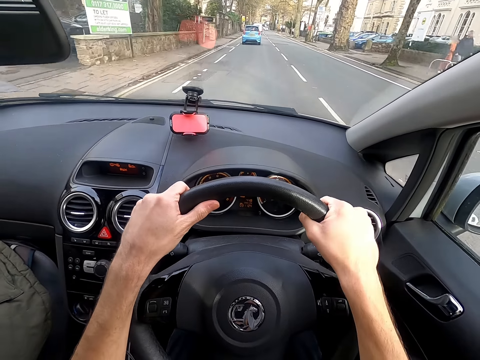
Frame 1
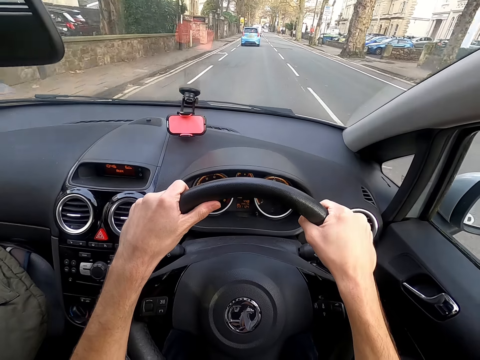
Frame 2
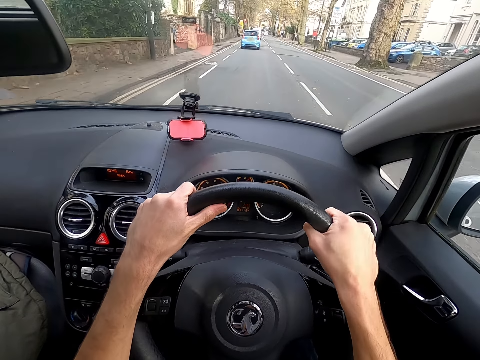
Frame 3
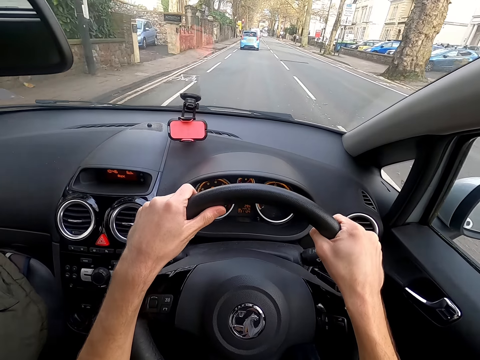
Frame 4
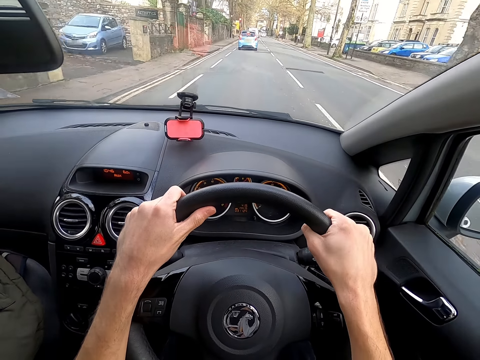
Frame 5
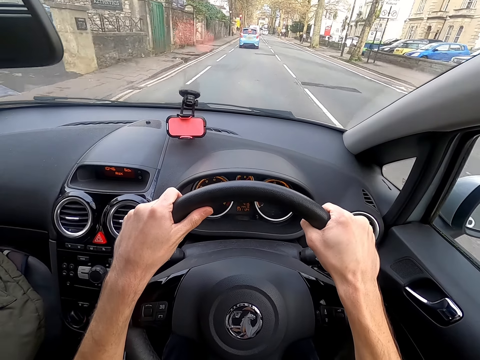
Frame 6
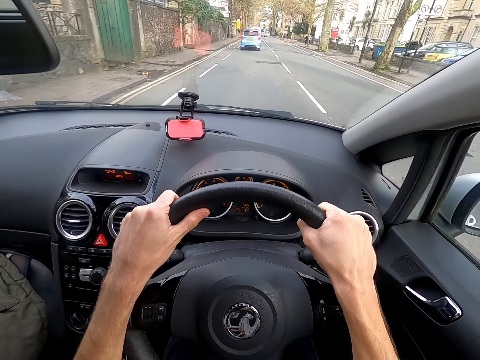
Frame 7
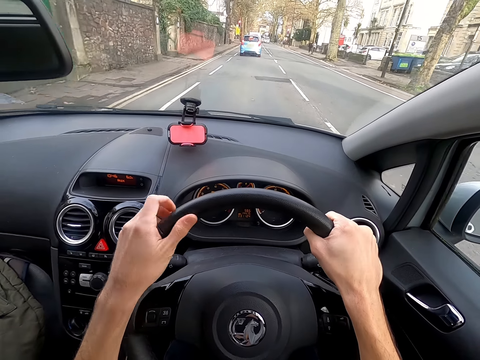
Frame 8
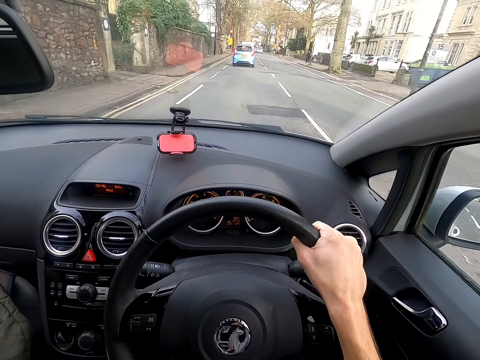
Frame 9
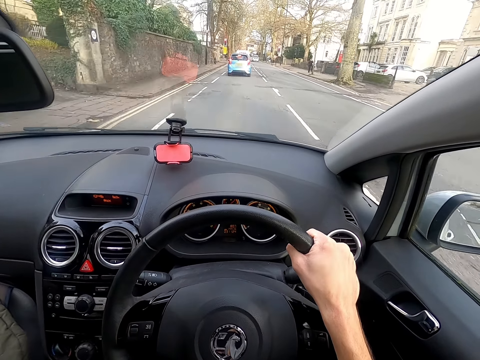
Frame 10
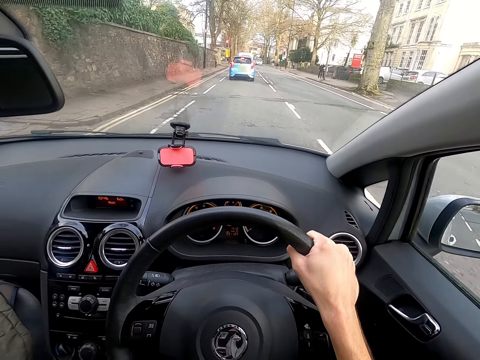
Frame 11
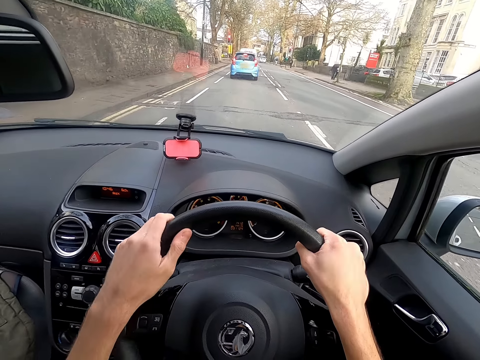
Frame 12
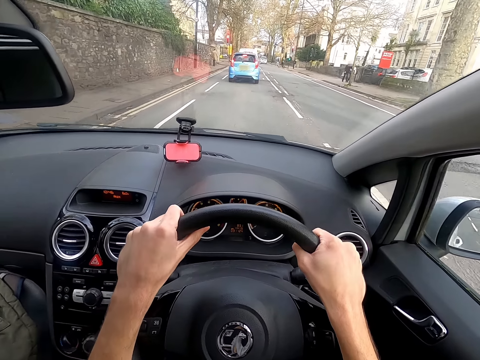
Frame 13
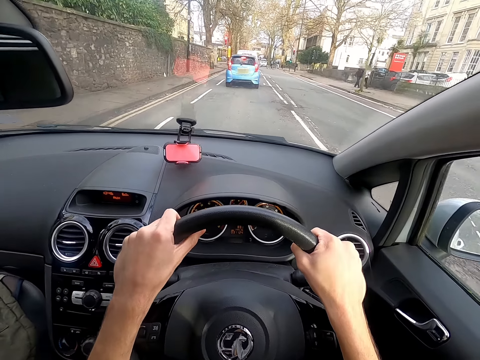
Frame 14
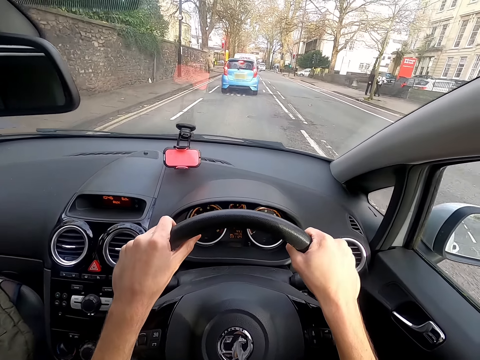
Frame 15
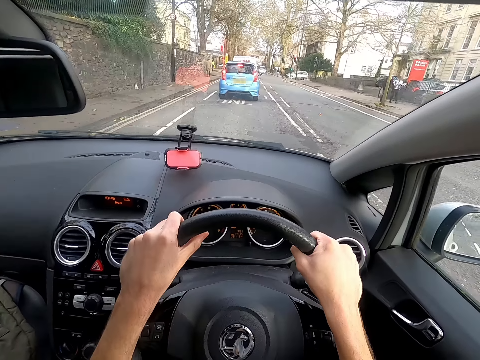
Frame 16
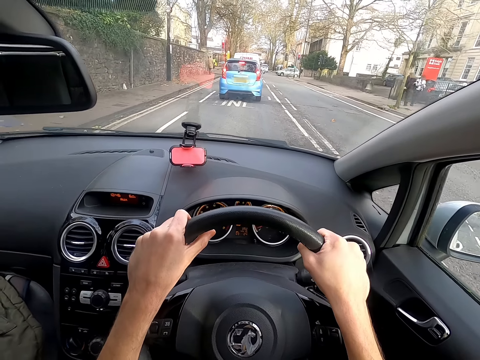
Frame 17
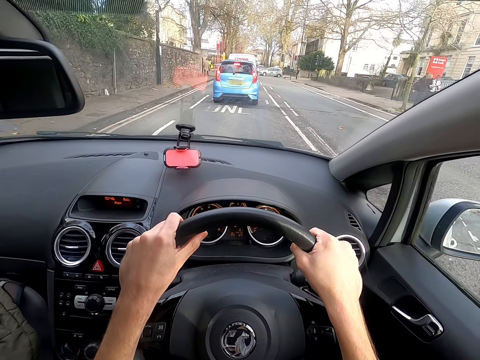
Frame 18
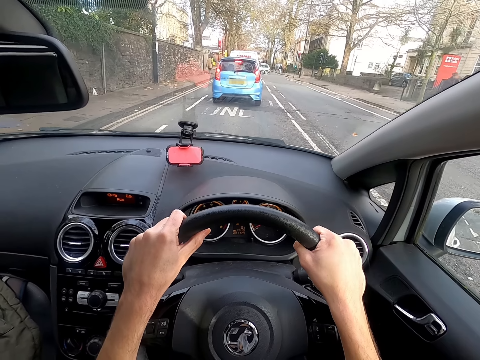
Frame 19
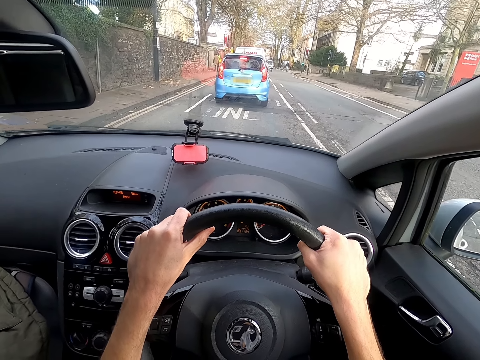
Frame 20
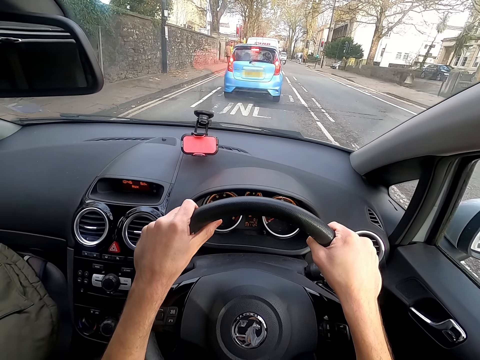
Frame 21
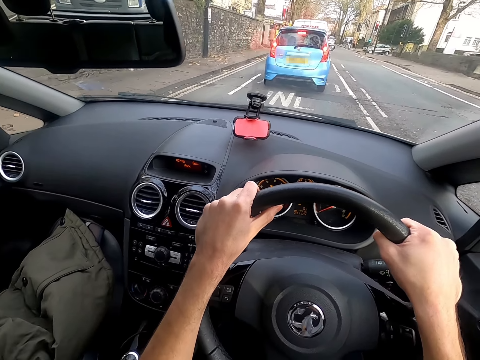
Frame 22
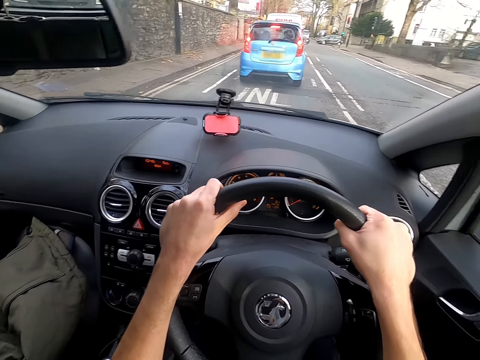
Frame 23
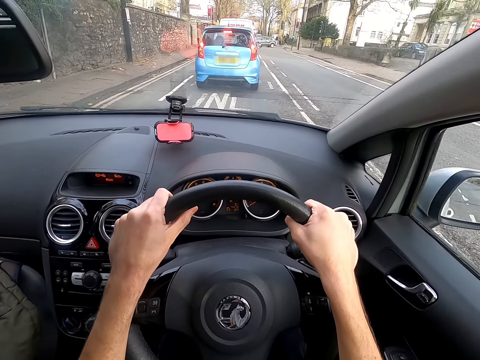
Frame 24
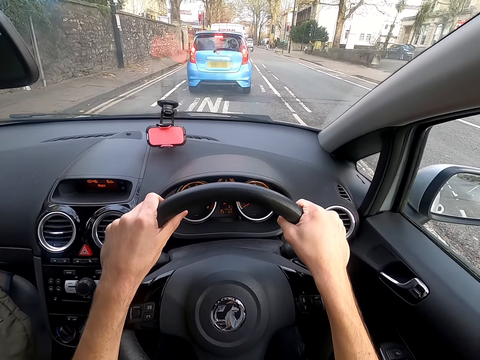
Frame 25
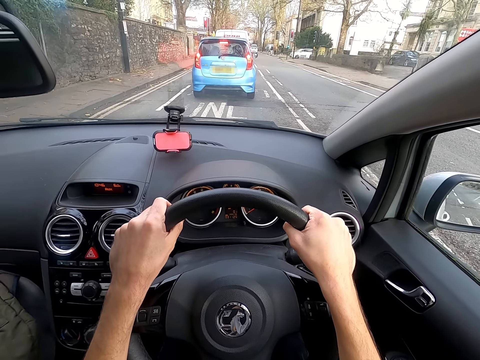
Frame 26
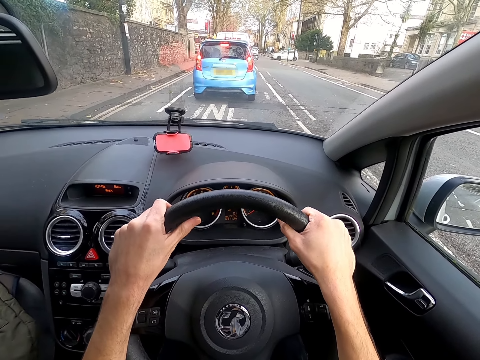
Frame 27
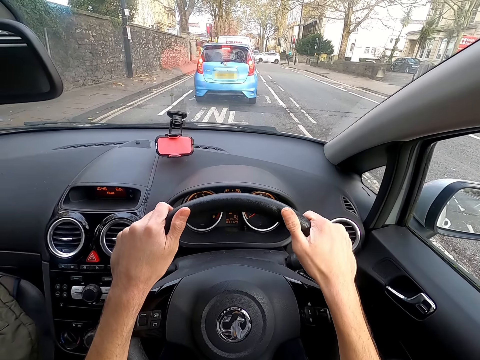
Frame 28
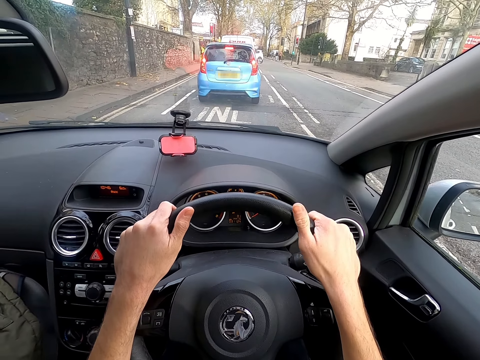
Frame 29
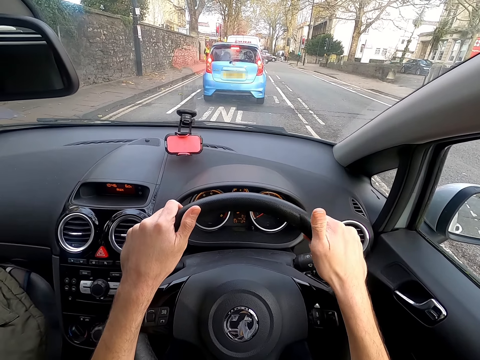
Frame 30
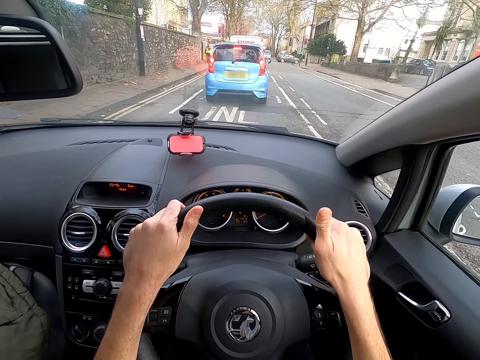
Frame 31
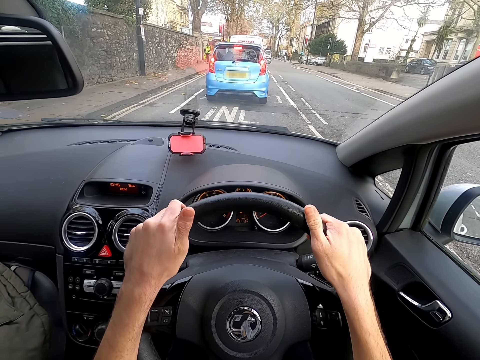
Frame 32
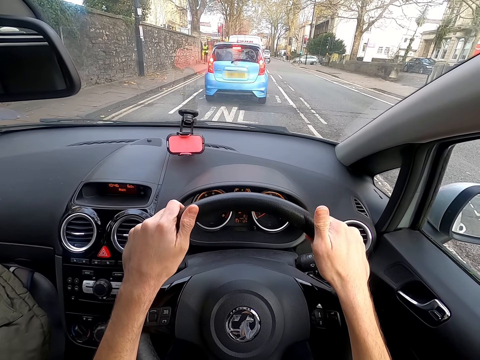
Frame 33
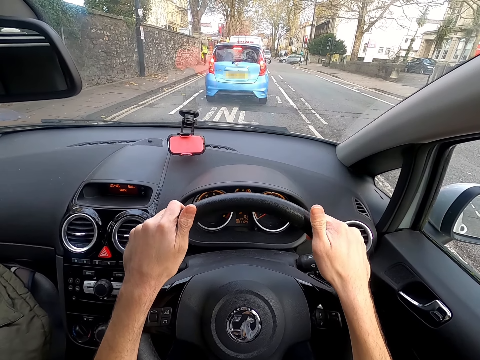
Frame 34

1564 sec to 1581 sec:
The camera wearer removes a hand from a steering wheel. They hold the steering wheel with both hands. A car stops in front of the camera wearer. The camera wearer stops the vehicle. They tap the steering wheel with the thumbs.

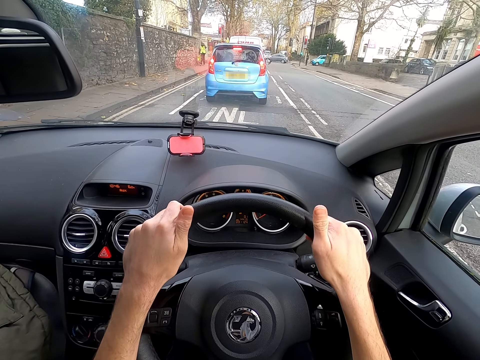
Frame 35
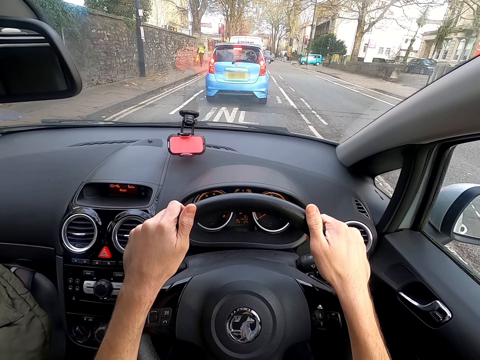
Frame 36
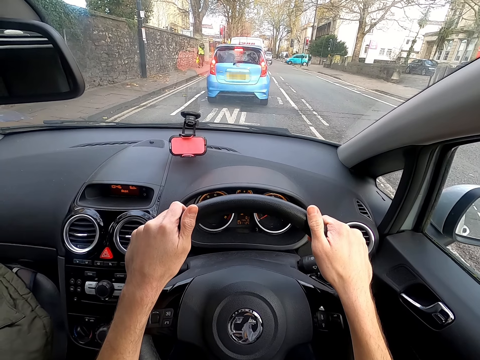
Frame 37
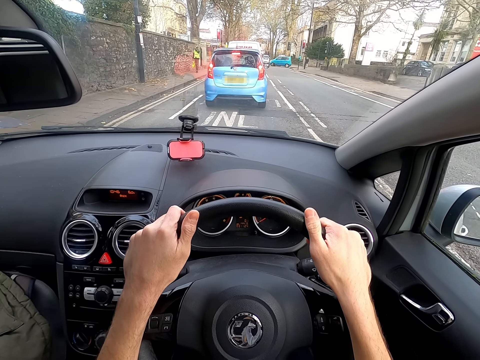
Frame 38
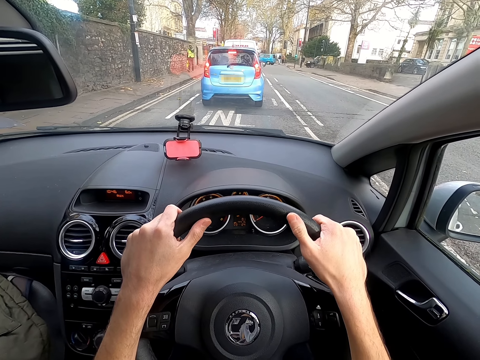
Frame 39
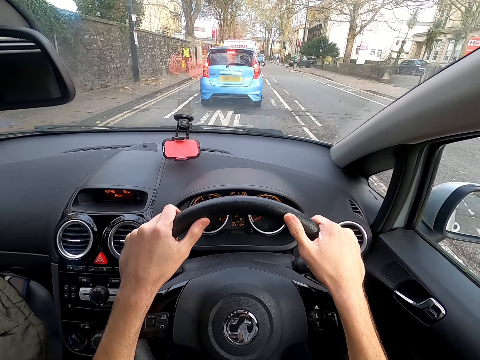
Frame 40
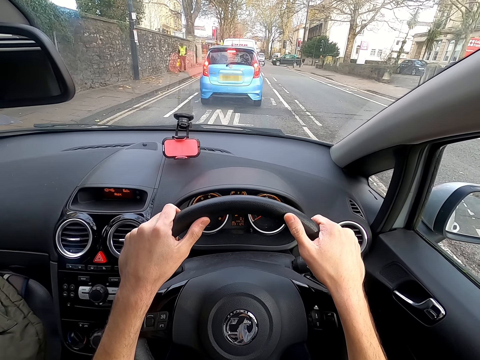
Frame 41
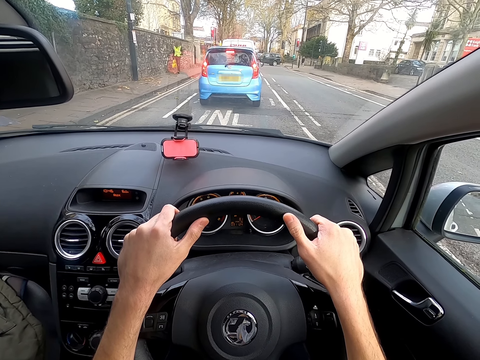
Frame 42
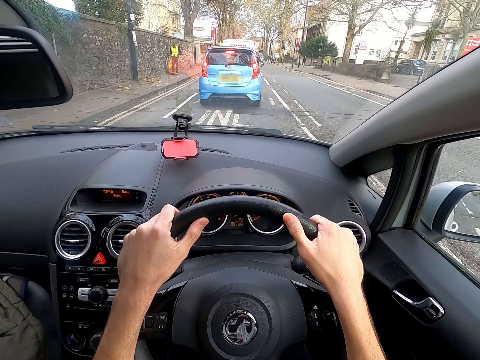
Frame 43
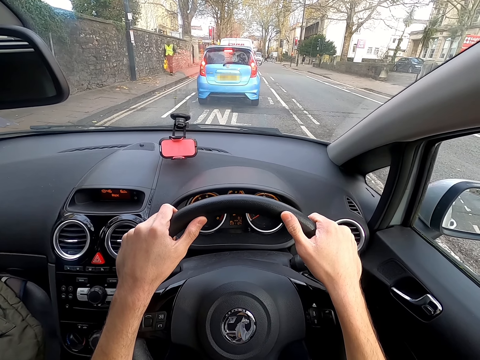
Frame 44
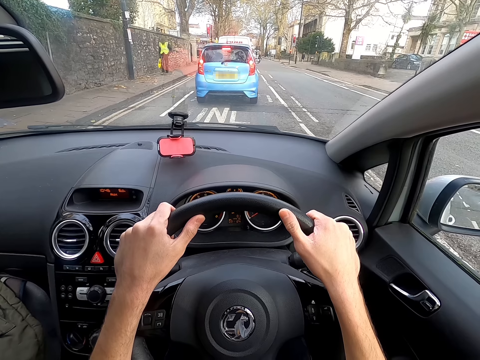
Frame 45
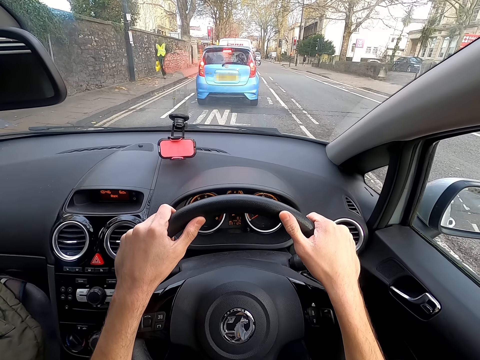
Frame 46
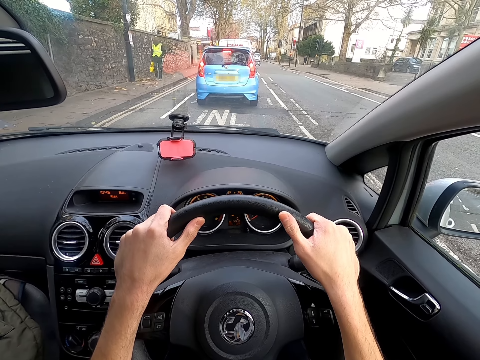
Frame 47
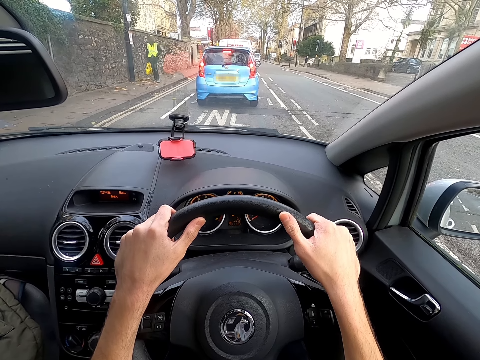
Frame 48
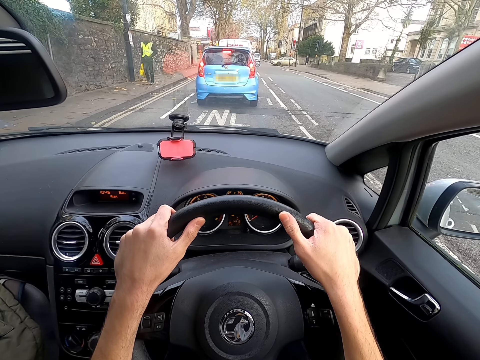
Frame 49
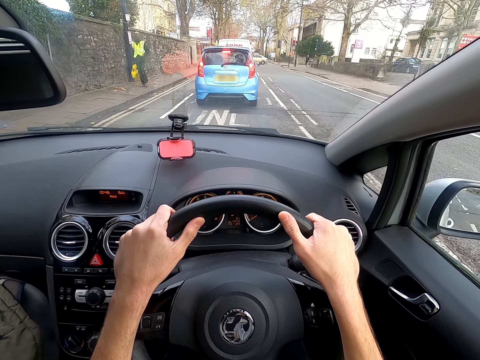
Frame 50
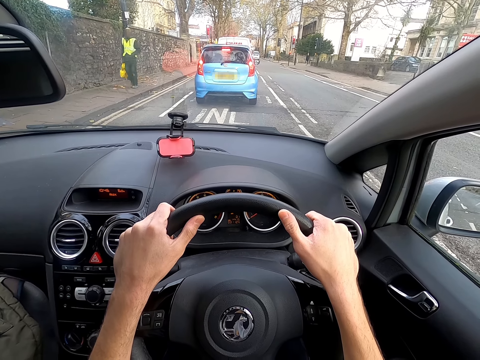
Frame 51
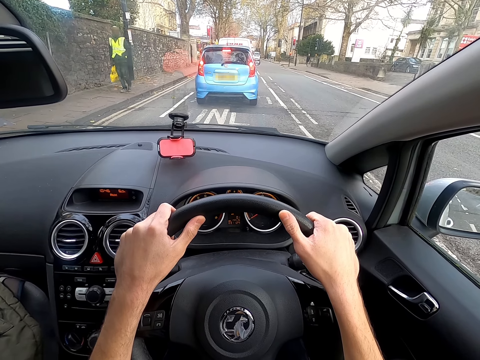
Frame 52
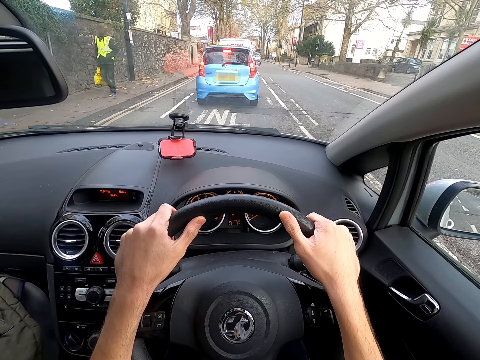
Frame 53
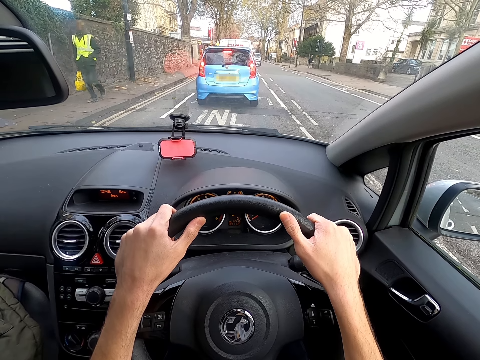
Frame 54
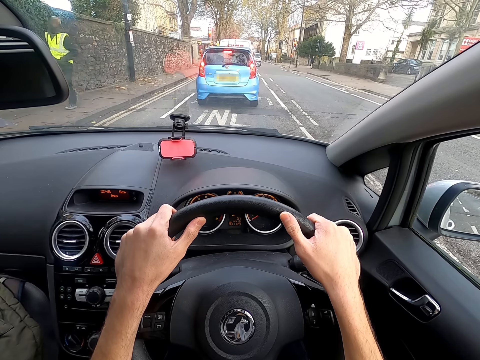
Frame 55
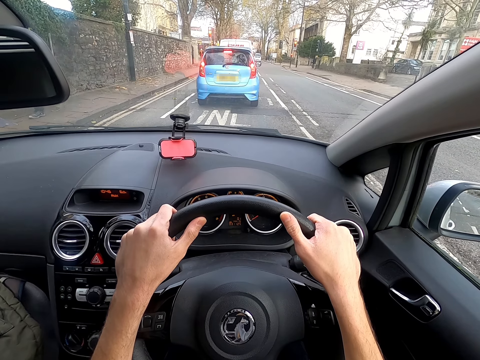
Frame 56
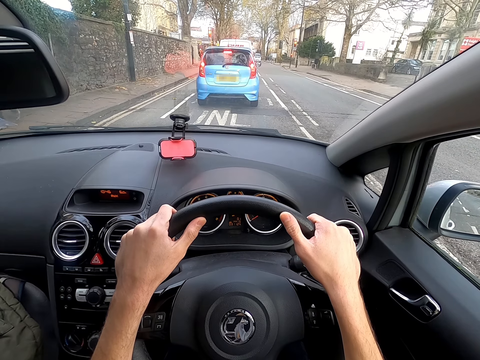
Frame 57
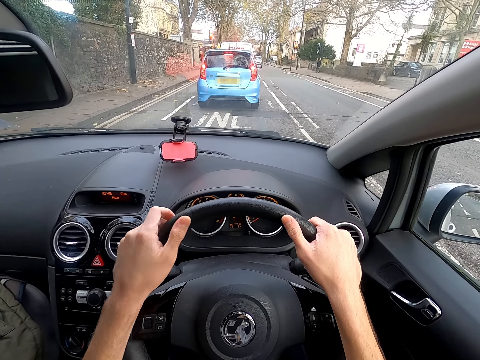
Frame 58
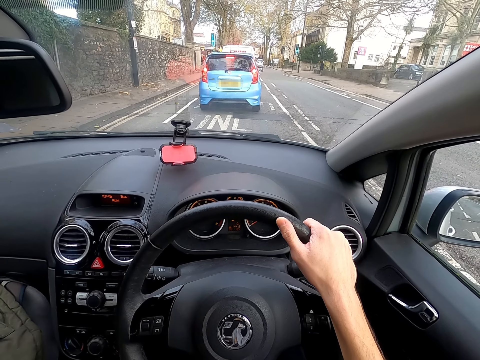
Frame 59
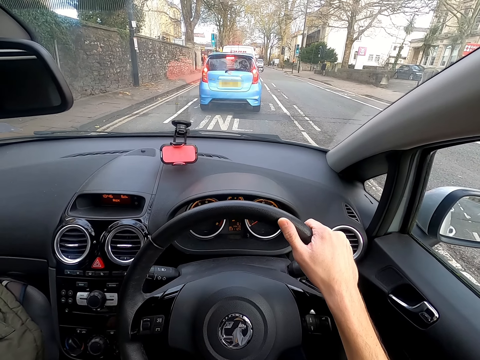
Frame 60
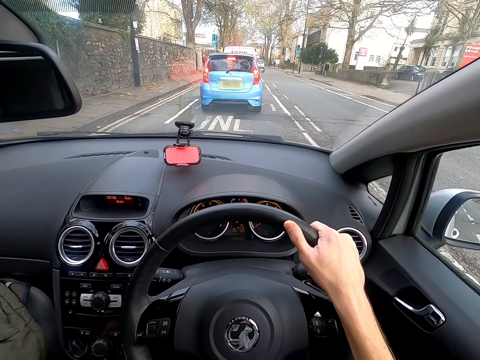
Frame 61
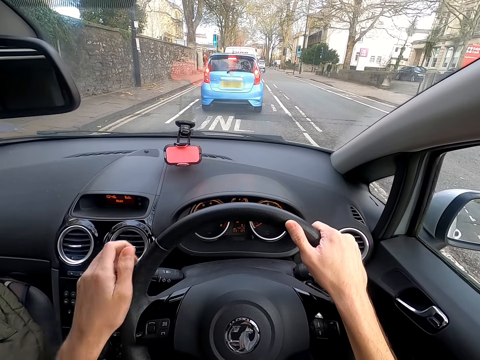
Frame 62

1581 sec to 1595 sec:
The camera wearer removes a hand from a steering wheel.
